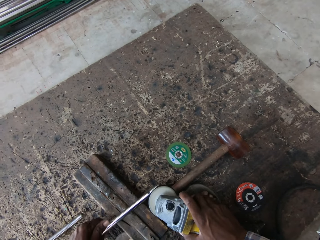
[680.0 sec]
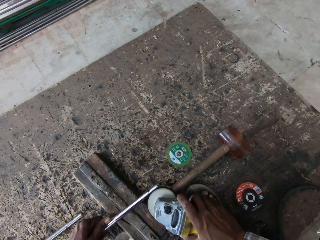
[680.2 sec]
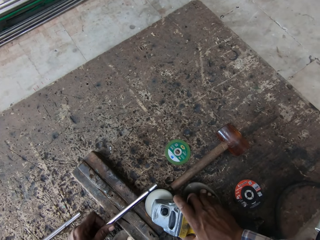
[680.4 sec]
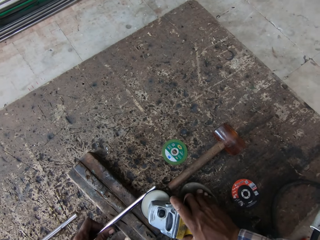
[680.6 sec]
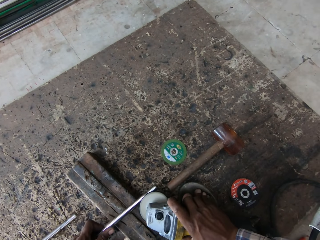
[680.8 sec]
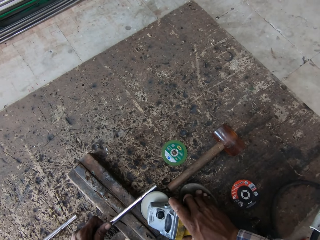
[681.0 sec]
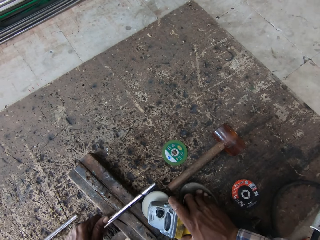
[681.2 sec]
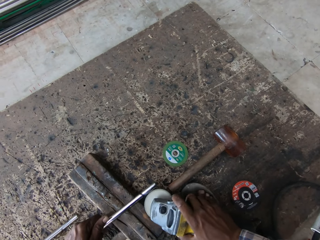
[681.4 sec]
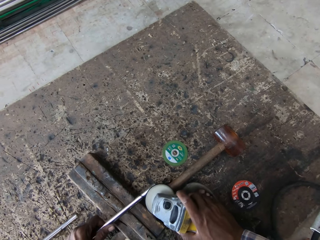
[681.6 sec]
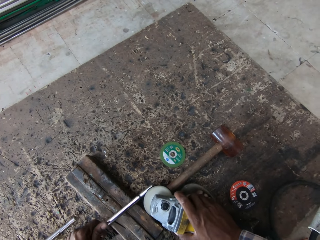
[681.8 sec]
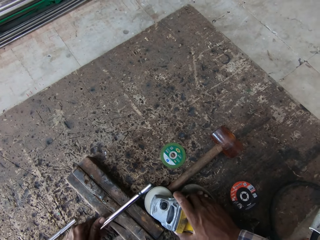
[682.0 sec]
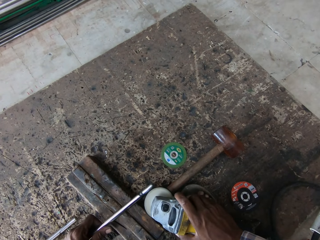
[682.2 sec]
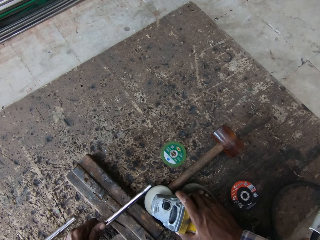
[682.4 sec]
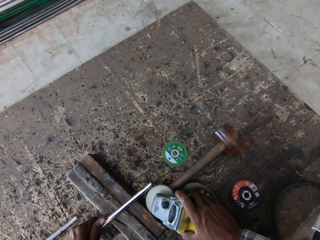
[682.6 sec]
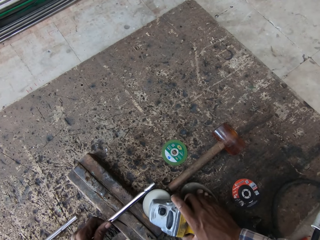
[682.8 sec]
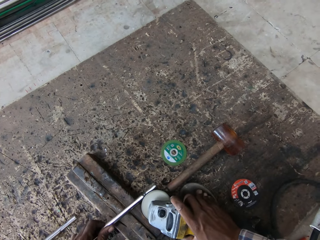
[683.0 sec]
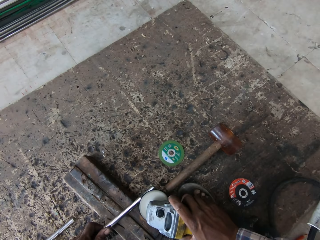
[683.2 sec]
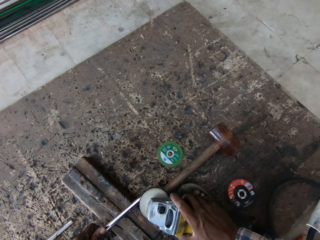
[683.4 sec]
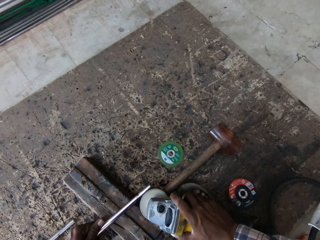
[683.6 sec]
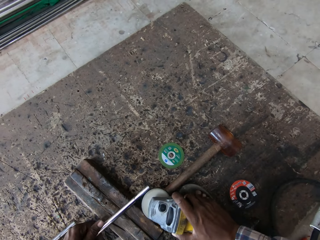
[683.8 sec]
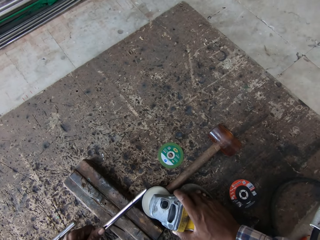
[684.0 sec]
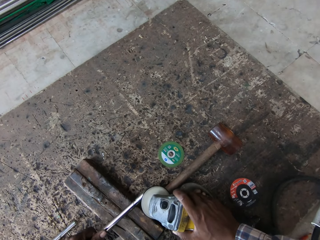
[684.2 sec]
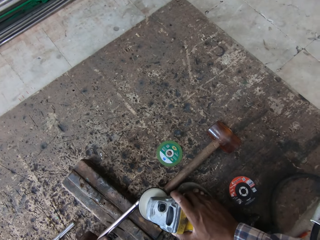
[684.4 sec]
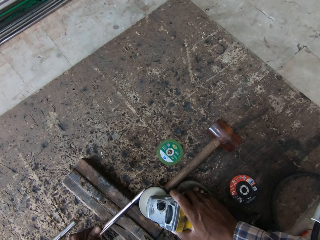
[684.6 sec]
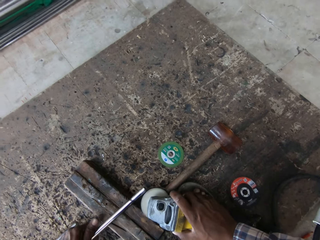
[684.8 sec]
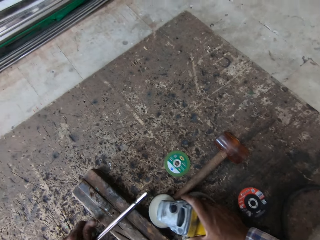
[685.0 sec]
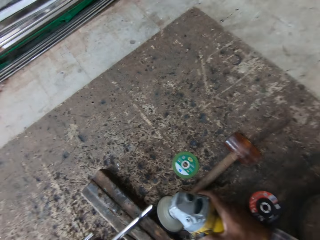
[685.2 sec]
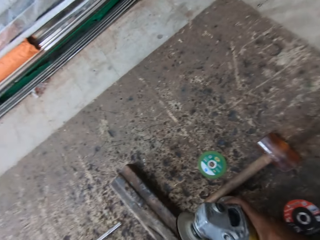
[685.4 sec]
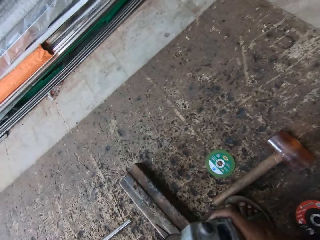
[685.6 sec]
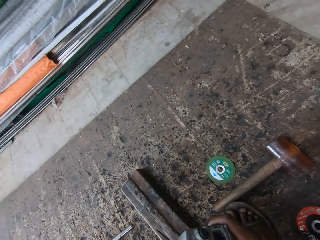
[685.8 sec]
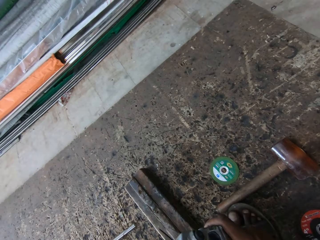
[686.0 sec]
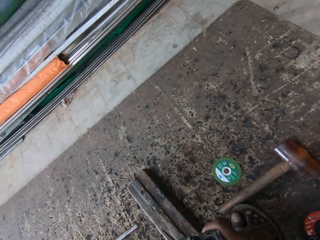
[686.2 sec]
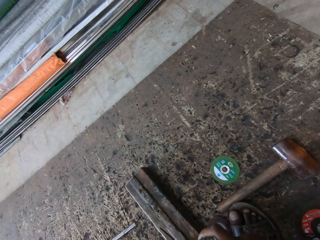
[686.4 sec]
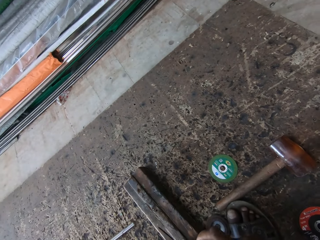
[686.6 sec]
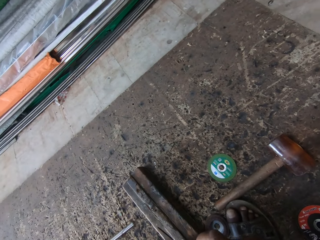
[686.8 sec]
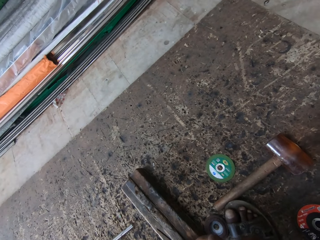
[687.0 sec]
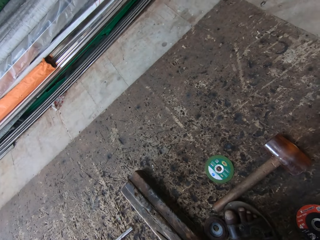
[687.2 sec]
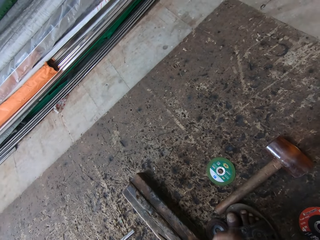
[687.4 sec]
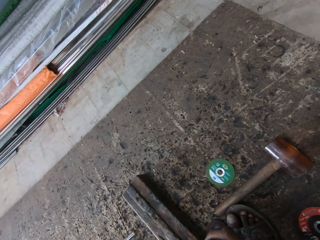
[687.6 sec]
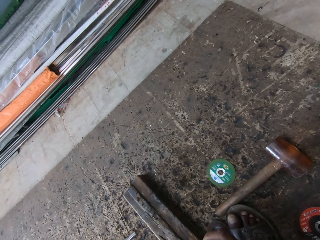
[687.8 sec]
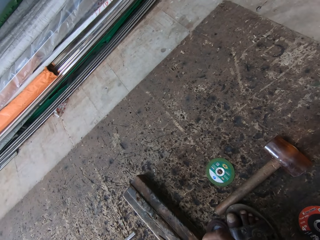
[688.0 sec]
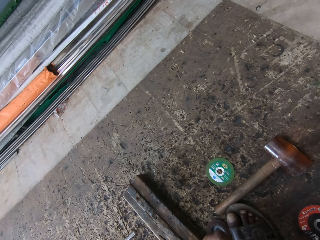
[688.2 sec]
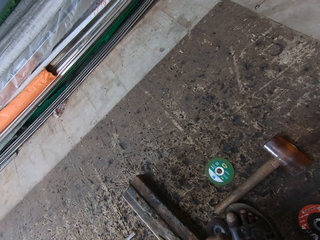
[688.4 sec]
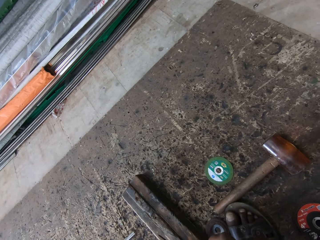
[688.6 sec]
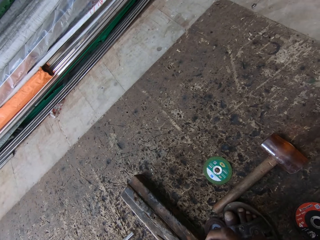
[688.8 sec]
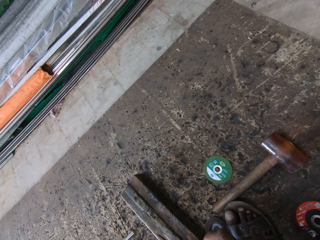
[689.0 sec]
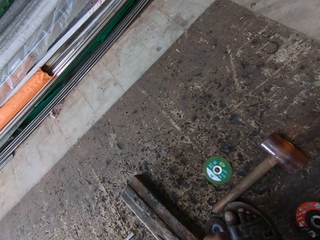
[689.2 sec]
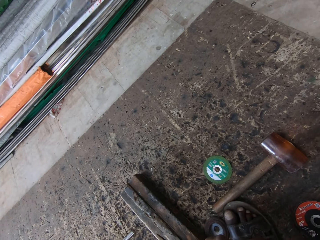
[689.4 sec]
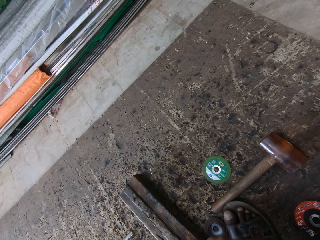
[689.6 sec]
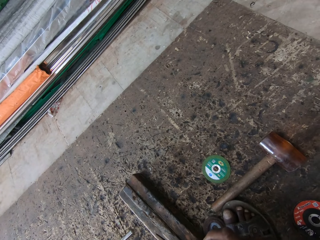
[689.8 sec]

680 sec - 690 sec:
The camera wearer moves the steel metal on the holder. They weld the steel metal with the welding machine.

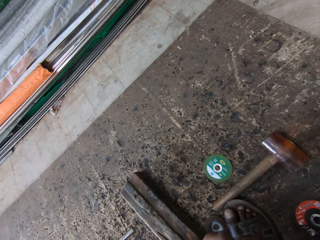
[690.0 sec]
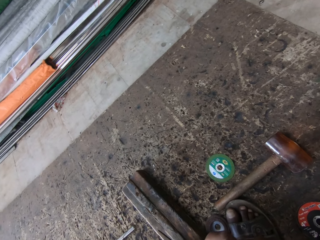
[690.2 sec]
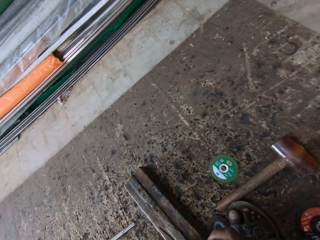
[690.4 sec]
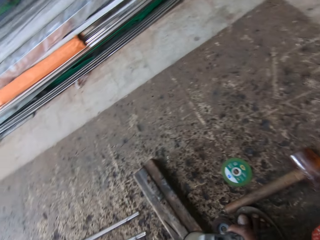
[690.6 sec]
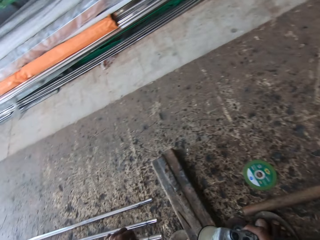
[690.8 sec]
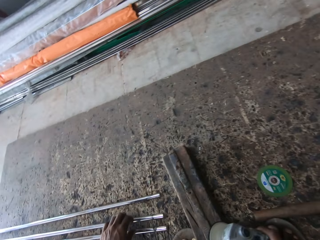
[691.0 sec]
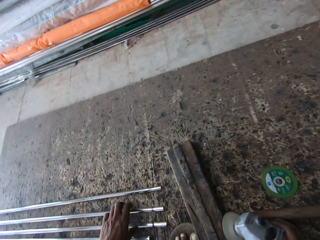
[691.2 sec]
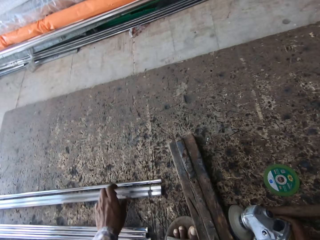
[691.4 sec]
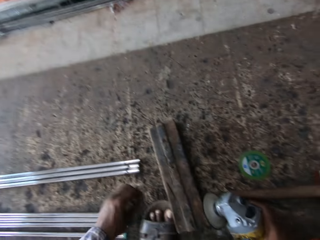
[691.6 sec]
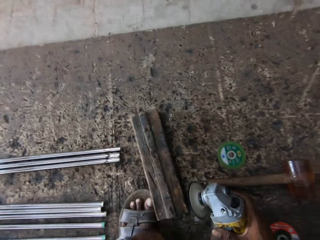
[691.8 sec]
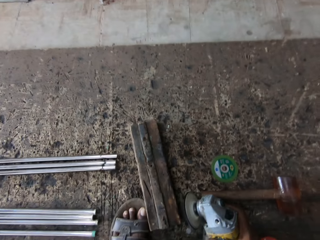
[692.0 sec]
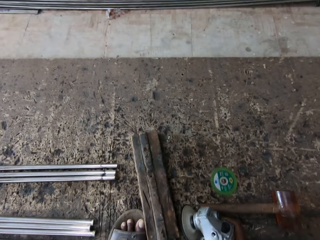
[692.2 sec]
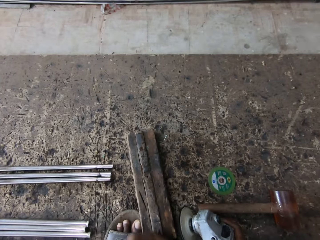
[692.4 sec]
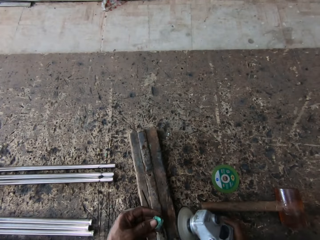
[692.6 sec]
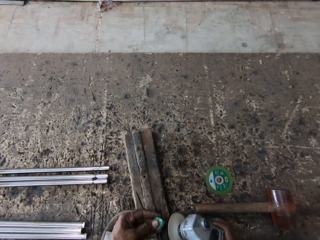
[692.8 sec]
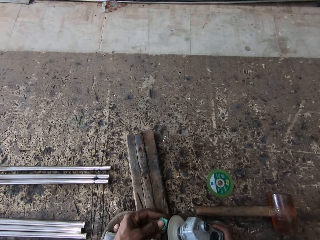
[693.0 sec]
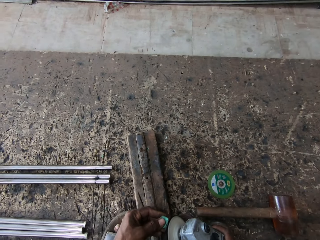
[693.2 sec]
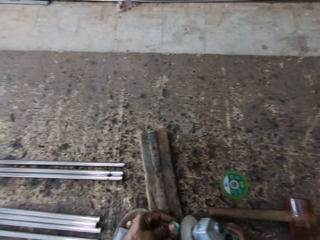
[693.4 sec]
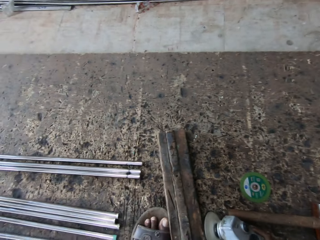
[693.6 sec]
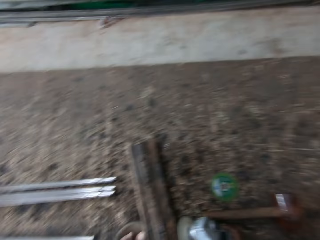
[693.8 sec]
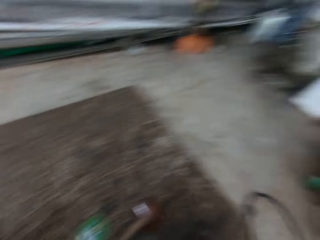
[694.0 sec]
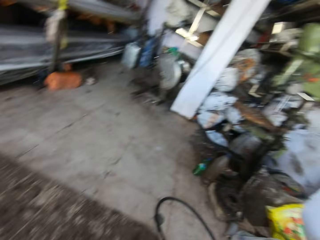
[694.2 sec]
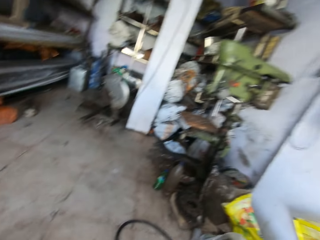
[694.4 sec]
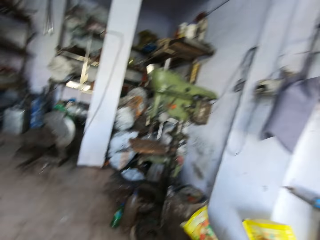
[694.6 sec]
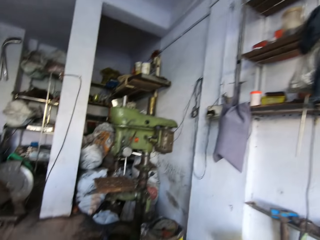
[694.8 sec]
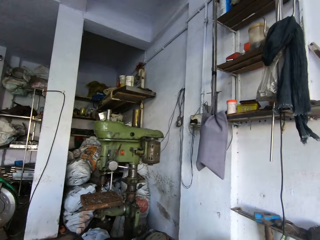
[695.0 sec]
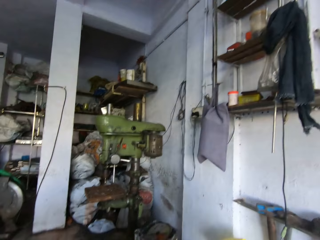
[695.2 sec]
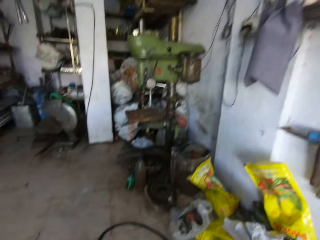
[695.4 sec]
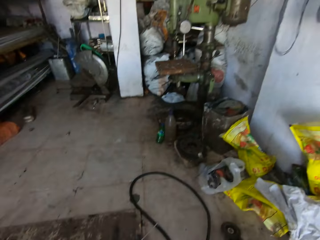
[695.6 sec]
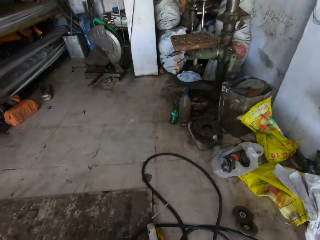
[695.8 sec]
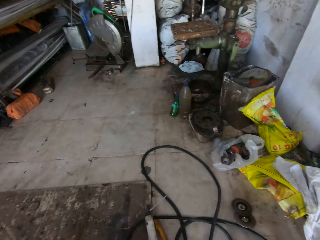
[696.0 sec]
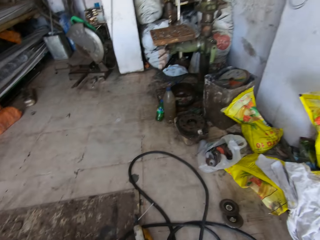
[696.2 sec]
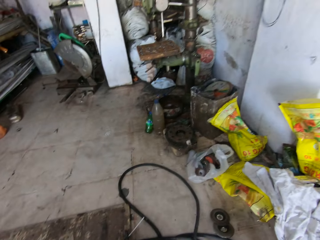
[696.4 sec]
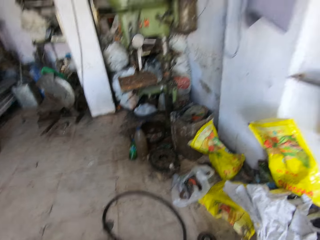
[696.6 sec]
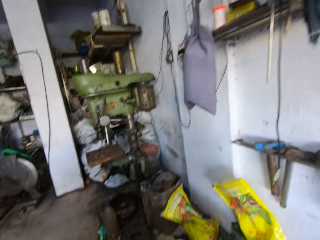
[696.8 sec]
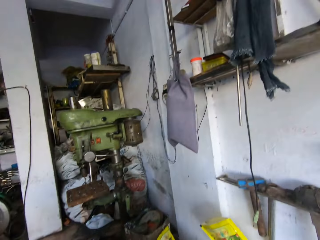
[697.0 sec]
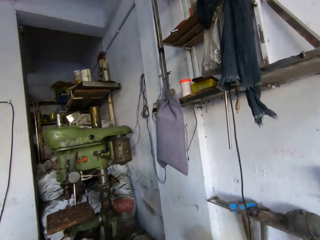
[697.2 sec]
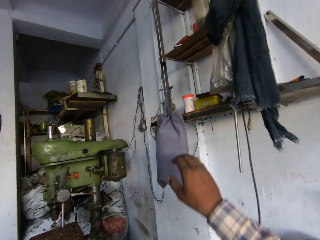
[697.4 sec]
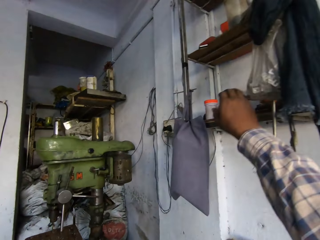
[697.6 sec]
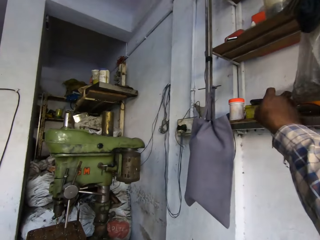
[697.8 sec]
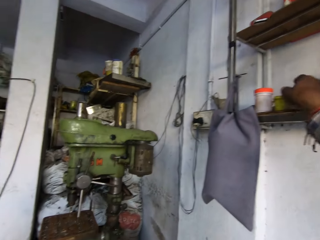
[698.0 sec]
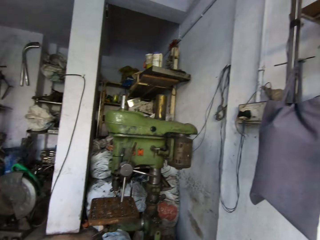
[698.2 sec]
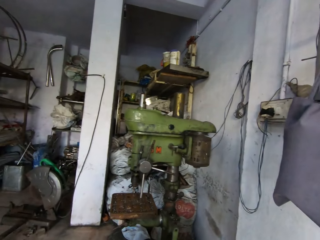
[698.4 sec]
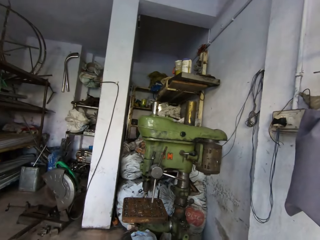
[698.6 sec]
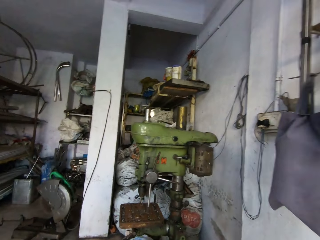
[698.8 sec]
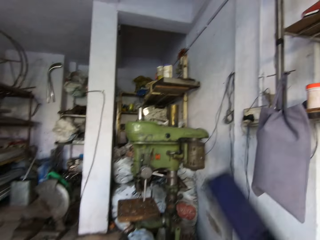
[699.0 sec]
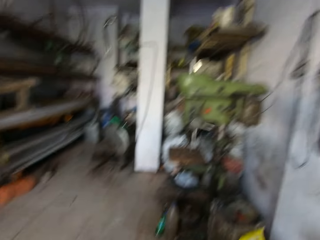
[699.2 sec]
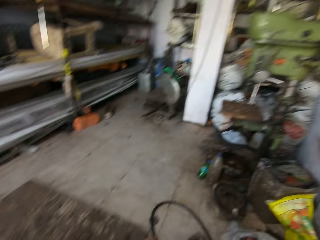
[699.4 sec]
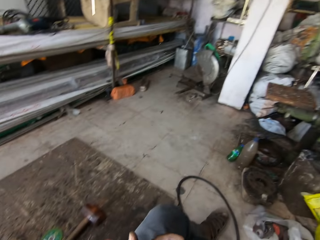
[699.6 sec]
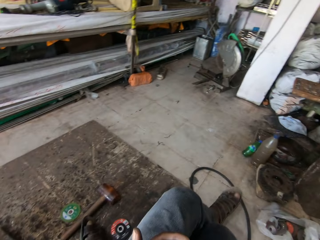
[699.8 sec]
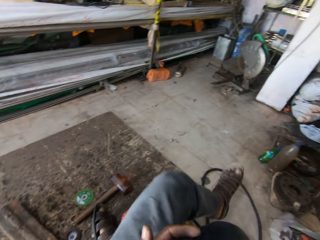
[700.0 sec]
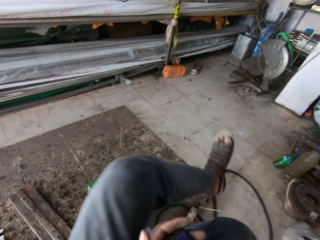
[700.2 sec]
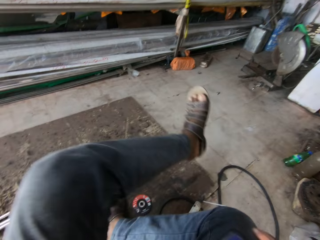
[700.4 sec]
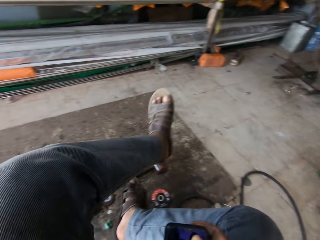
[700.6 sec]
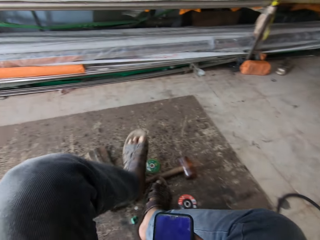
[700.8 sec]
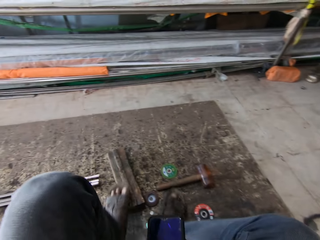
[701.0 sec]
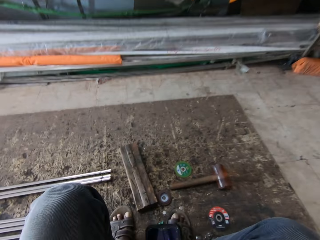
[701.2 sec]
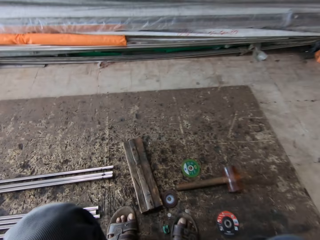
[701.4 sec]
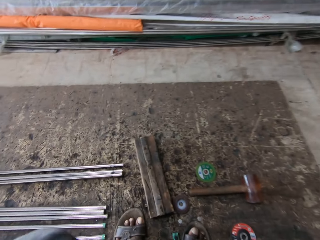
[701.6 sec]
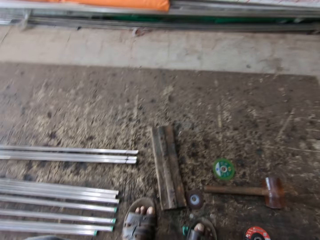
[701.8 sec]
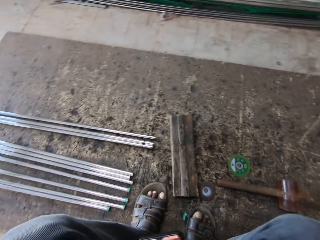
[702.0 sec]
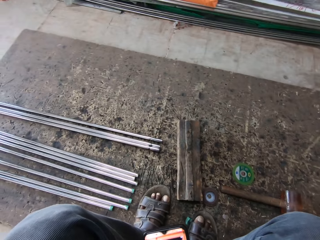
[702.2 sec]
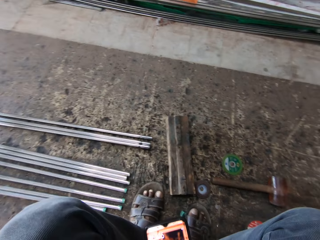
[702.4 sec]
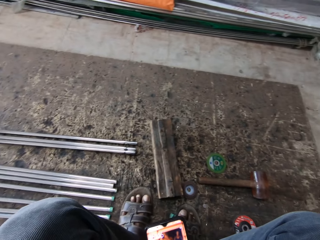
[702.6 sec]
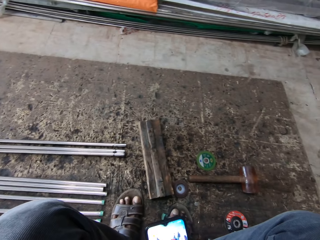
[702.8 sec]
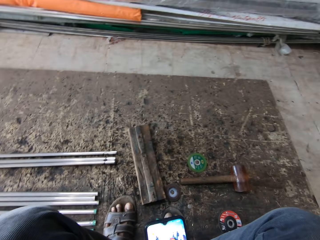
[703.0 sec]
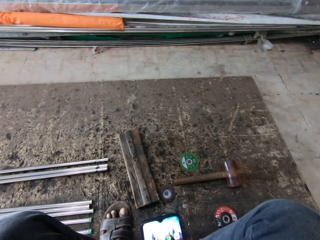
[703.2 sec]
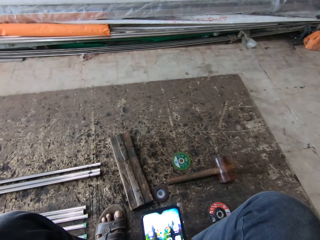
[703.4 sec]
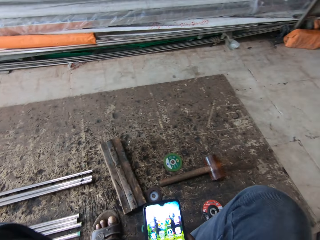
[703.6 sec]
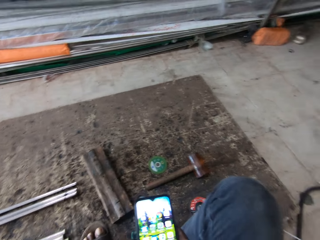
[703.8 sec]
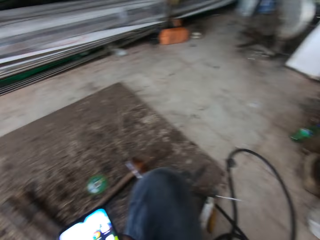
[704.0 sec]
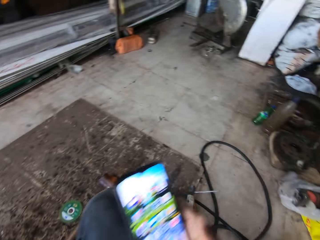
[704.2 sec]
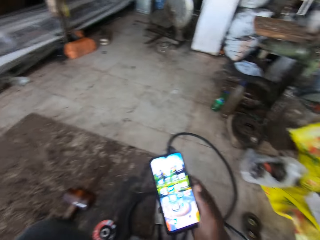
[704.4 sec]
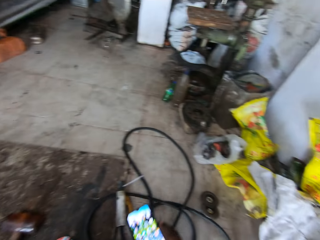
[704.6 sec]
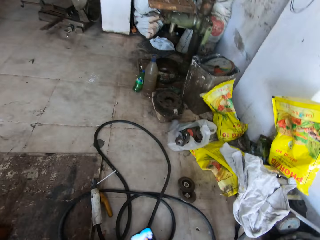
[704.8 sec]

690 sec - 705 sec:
The camera wearer arranges the steel metal on the floor. They take a rubber seal. They smoothen the rubber seal with the welding machine. They look around. They melt the rubber. They walk around. They take a phone on a shelf. They look around. They sit down. They put their legs well on the floor. They operate the phone.
